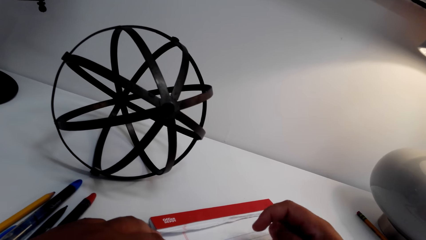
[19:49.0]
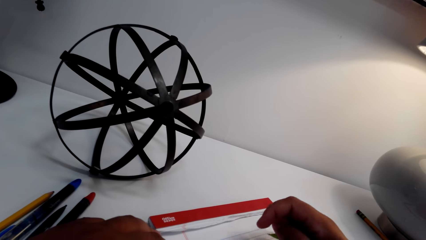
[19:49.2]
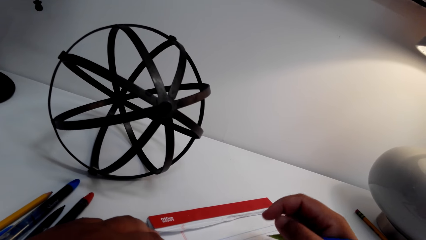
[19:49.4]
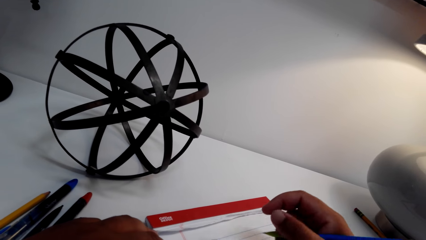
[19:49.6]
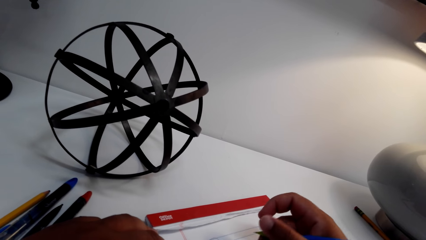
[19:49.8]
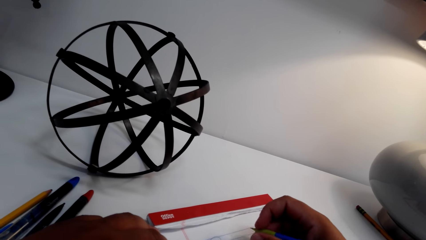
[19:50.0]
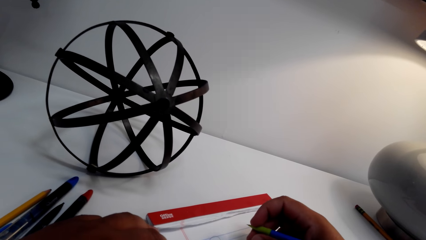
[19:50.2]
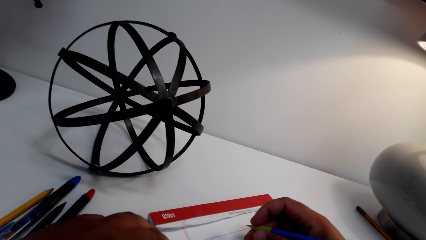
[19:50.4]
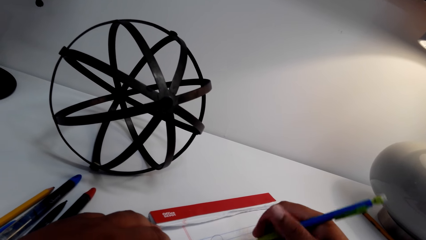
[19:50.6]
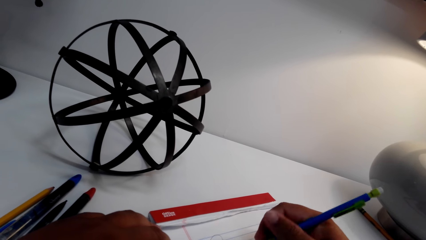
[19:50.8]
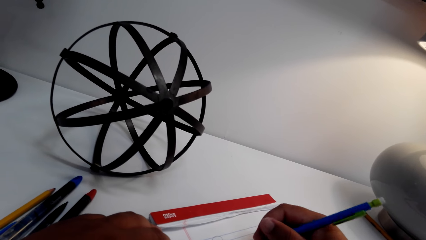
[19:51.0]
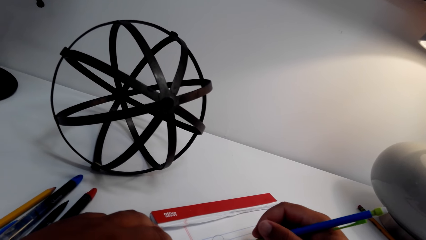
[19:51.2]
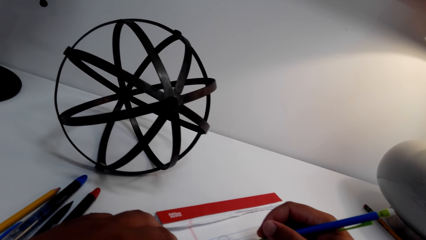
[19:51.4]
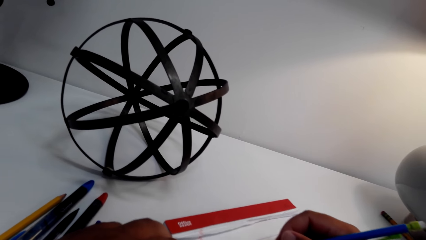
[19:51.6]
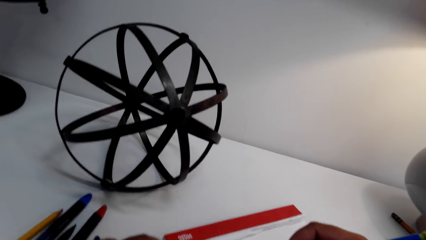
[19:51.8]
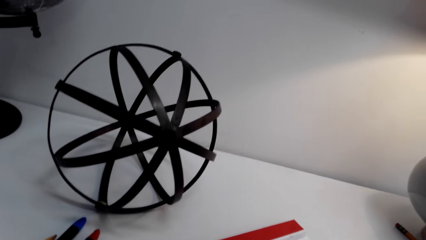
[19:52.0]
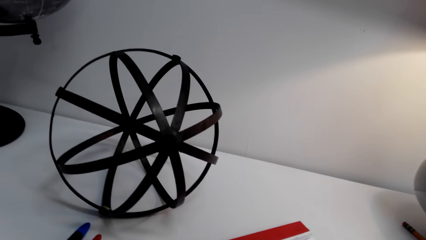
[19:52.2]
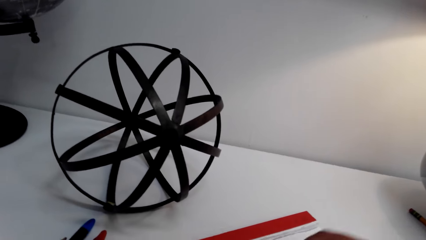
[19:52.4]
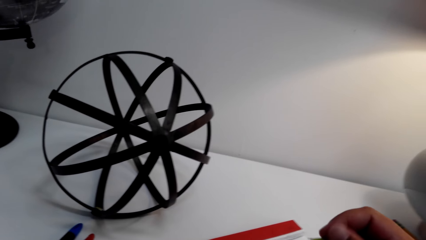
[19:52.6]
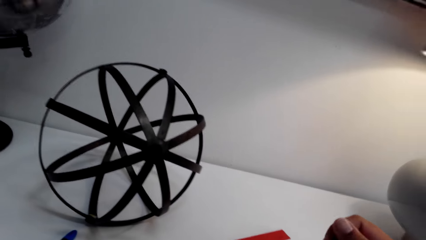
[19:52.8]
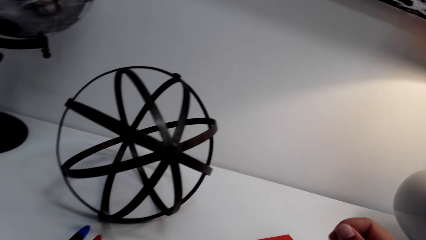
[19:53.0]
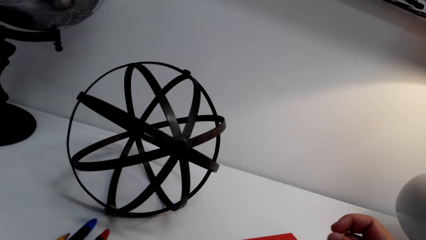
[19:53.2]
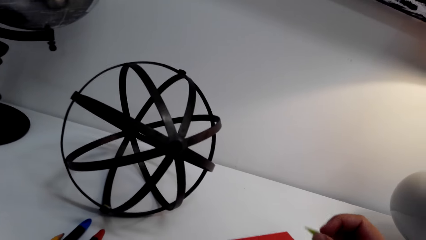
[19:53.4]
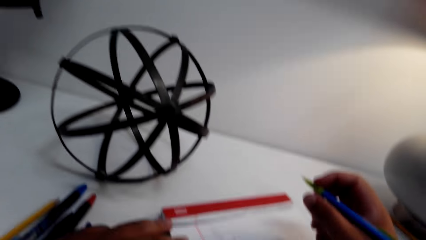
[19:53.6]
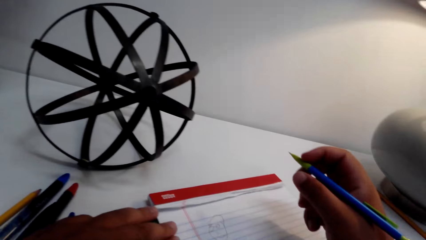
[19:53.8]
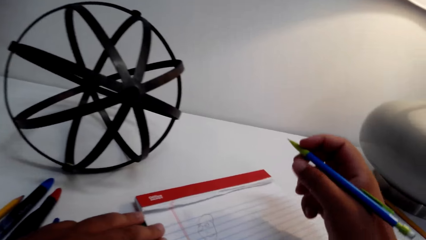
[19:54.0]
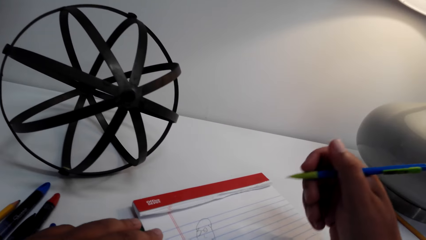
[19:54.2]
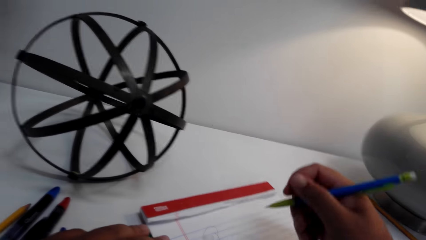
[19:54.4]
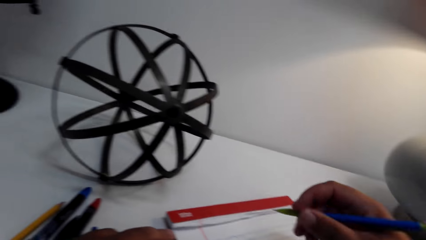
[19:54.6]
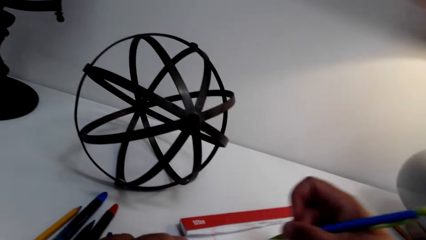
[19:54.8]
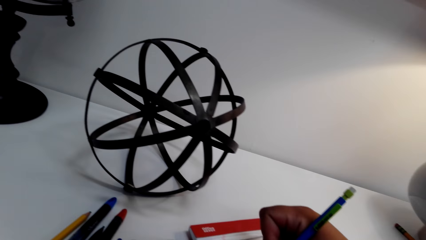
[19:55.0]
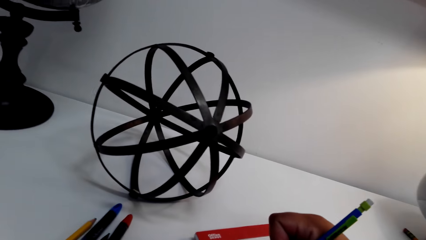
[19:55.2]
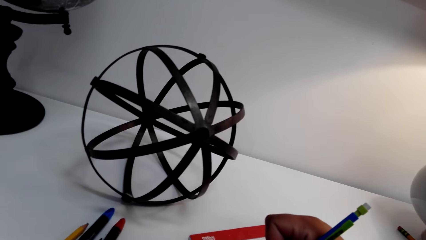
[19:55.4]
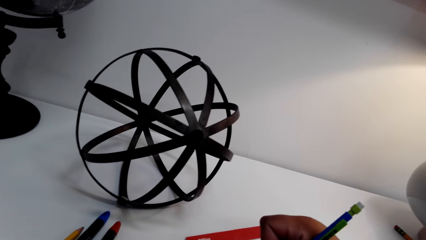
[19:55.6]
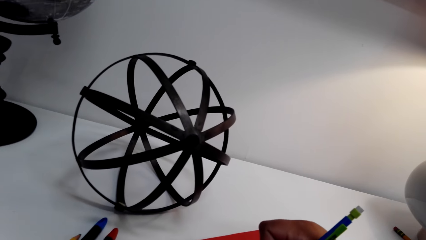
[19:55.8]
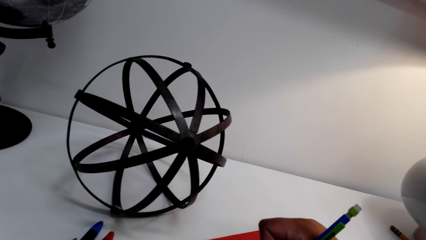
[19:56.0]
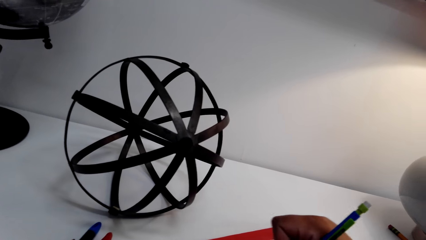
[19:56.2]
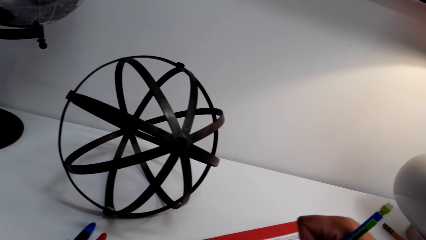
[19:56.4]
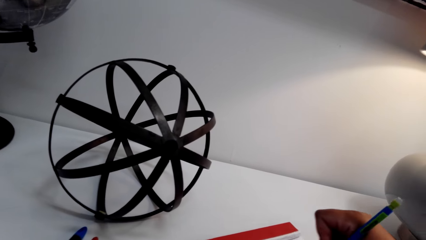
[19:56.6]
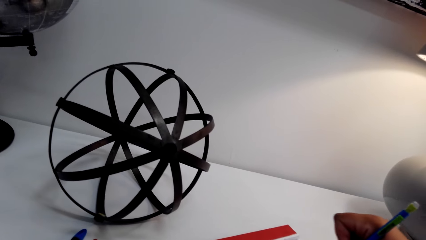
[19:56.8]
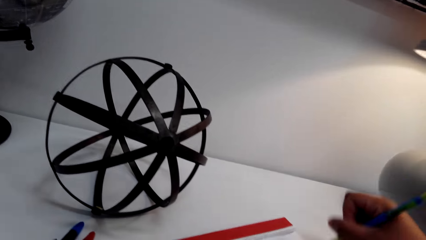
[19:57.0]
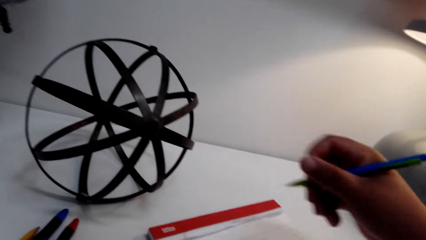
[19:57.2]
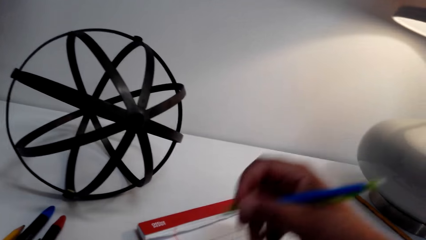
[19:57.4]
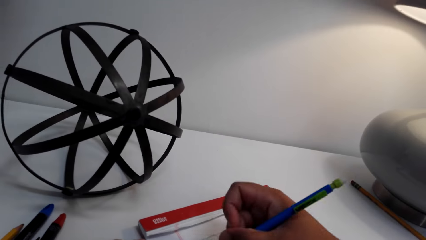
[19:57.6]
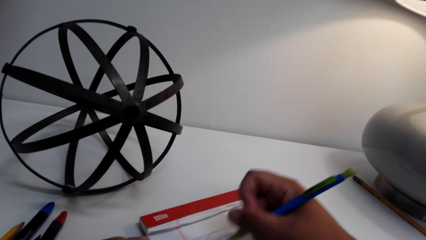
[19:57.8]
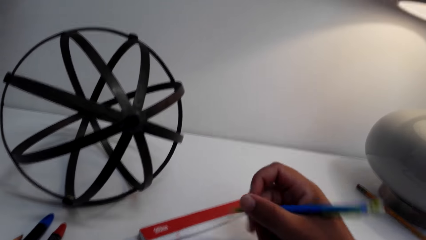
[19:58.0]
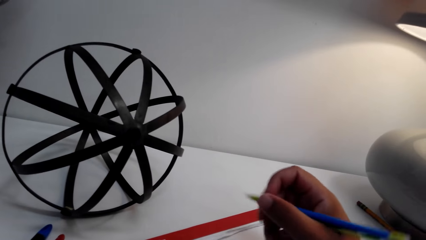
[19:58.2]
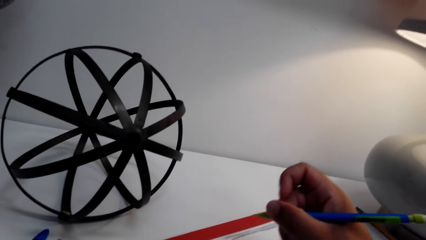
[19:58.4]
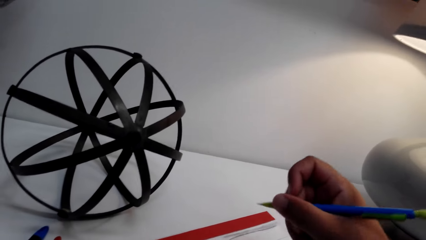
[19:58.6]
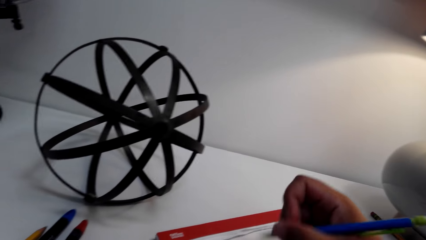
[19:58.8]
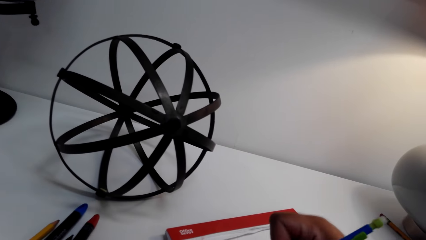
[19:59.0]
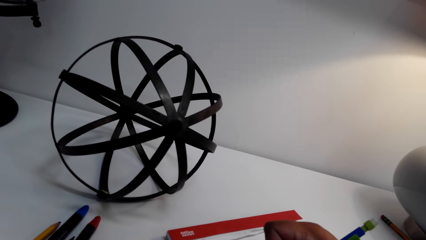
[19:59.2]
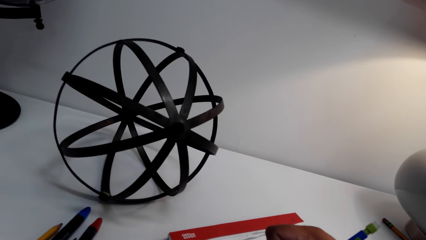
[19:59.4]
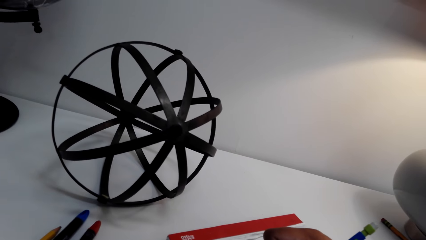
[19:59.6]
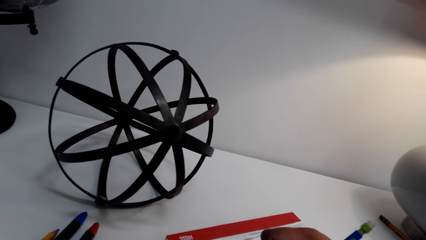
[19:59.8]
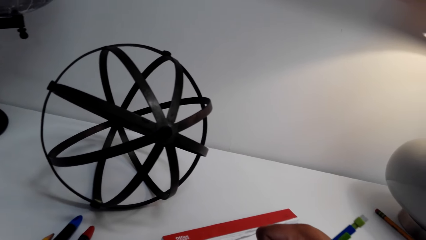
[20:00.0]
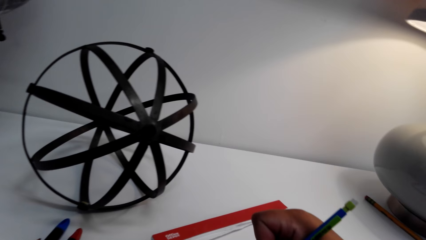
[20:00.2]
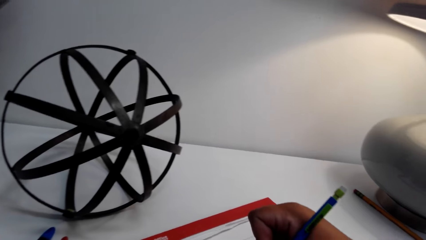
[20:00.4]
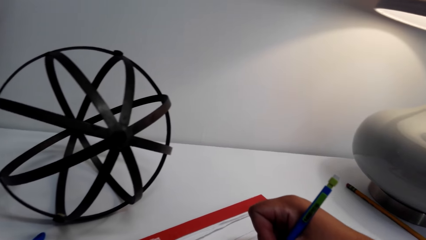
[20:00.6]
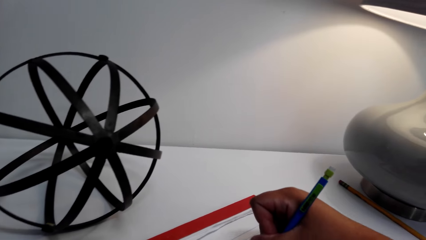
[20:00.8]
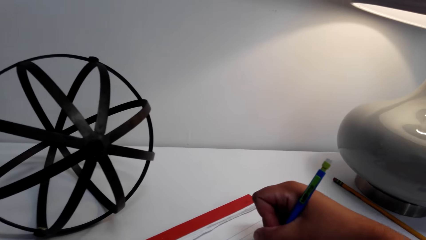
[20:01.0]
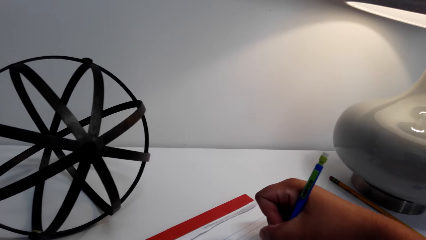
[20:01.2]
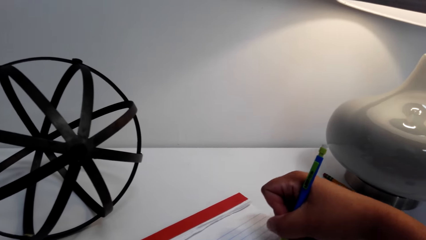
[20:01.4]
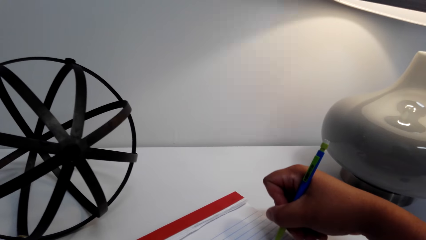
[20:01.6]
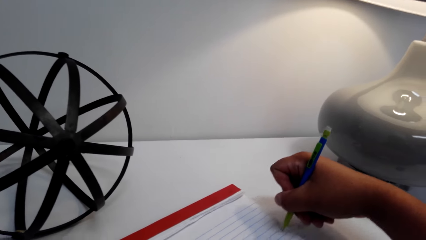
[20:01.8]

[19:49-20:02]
The camera wearer holds a pen with the right hand. They look around the room. They draw on the exercise book.

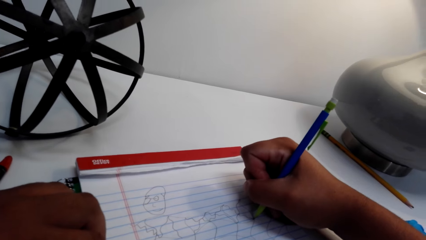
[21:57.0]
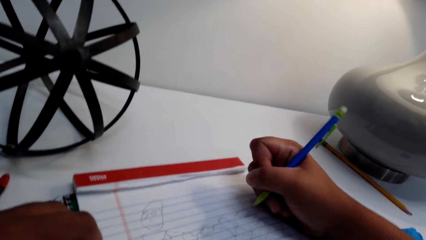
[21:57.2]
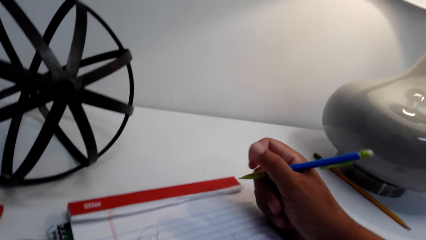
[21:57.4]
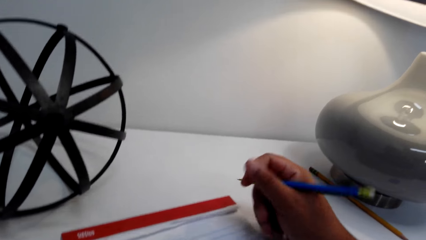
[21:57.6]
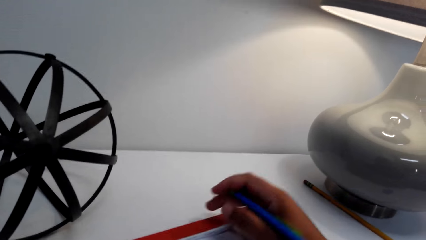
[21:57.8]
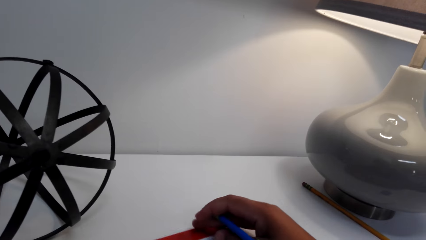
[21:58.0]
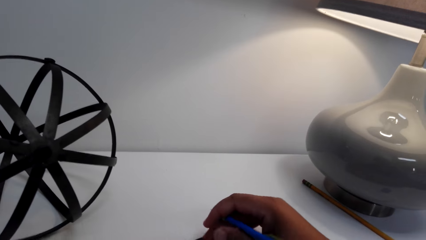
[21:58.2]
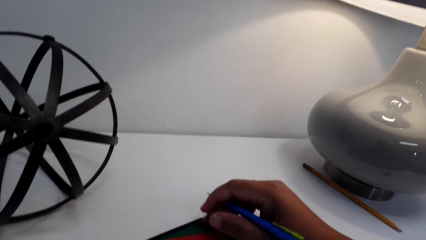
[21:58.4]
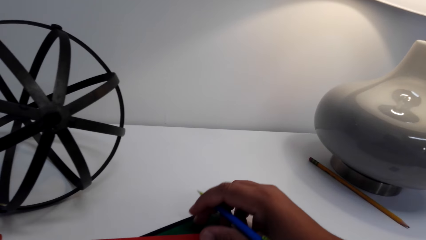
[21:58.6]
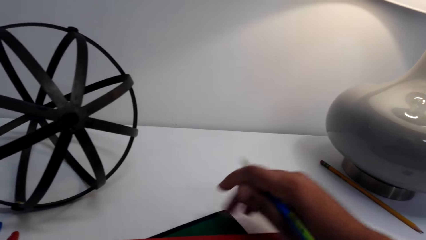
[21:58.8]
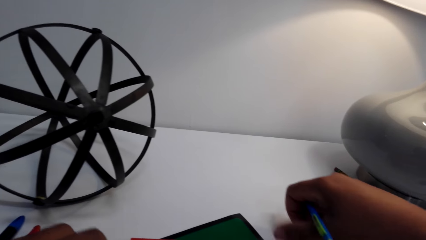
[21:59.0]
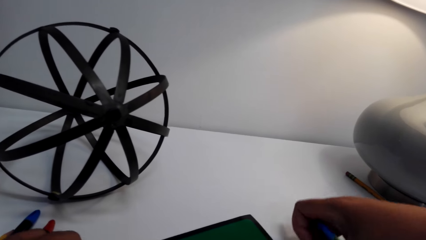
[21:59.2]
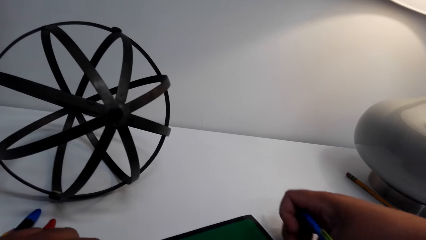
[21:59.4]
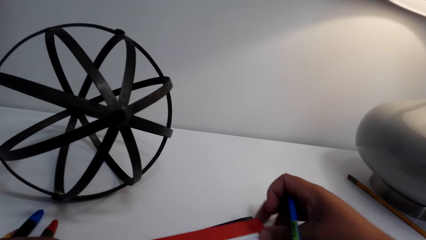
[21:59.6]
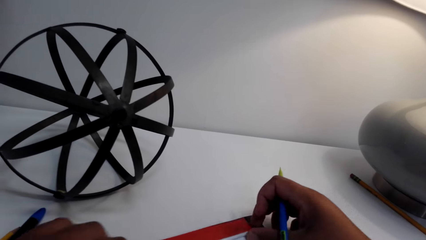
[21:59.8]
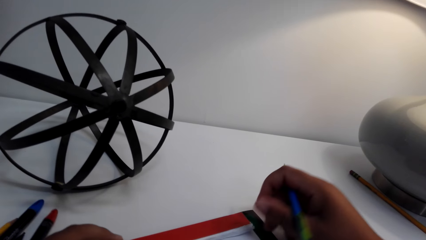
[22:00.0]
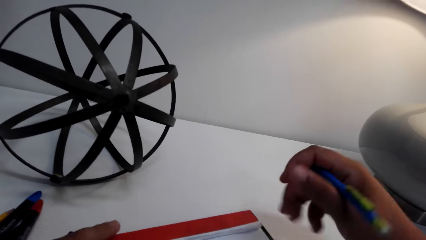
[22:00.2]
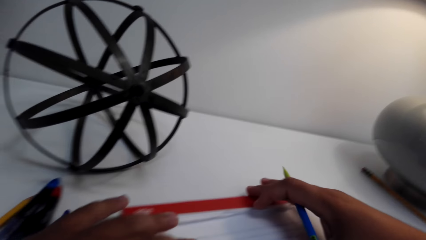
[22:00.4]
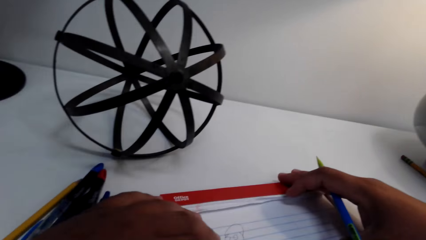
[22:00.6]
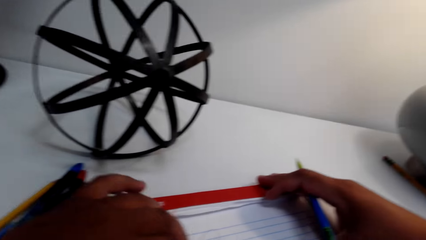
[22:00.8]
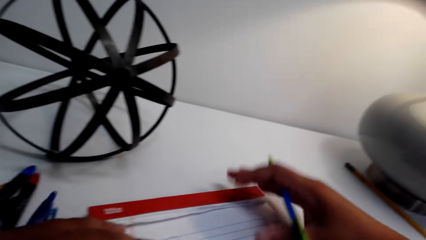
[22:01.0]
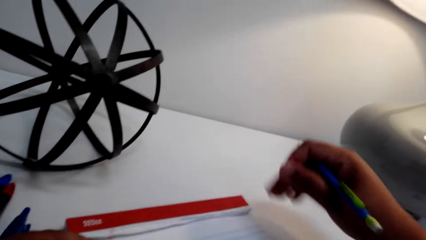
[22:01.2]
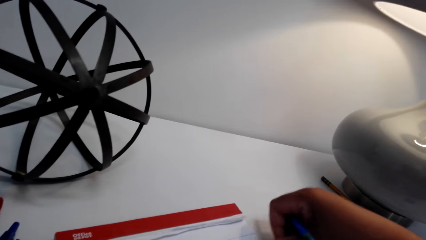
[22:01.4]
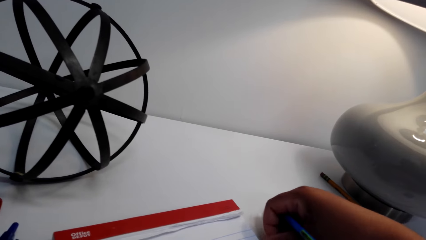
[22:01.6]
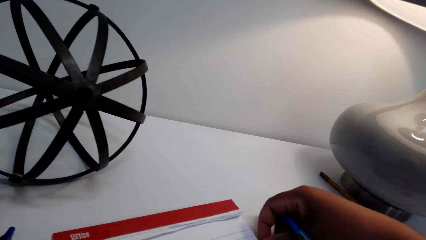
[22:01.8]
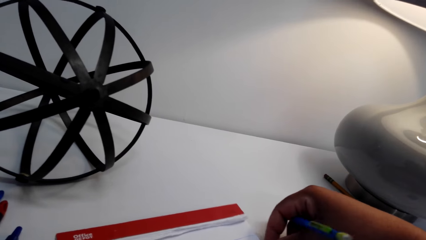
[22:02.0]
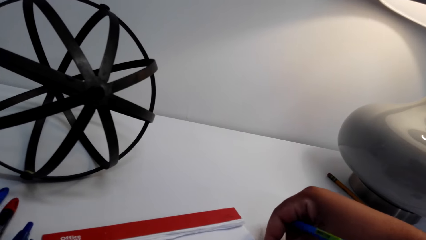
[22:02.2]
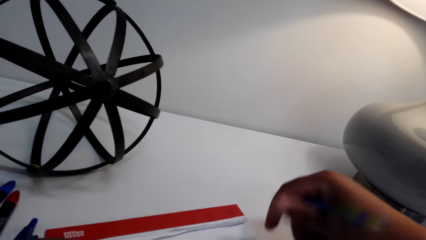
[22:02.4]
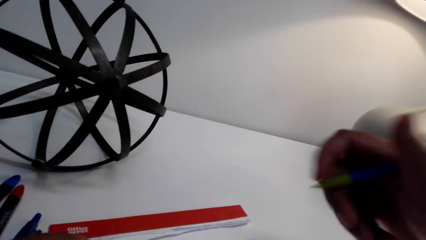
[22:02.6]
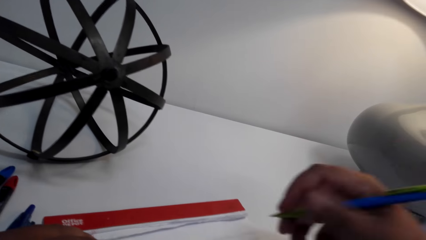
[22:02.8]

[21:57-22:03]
The camera wearer moves the exercise book on the table. They look at the drawing book.
